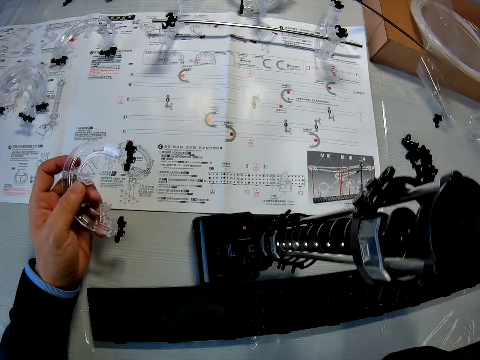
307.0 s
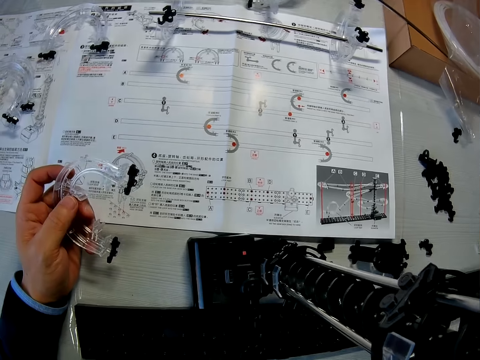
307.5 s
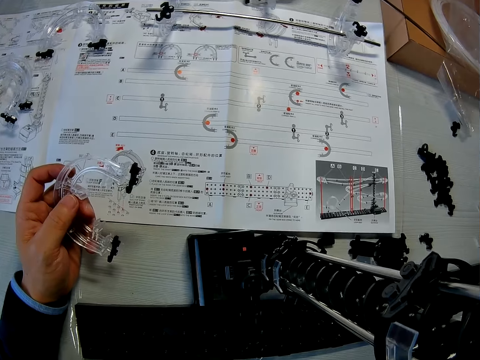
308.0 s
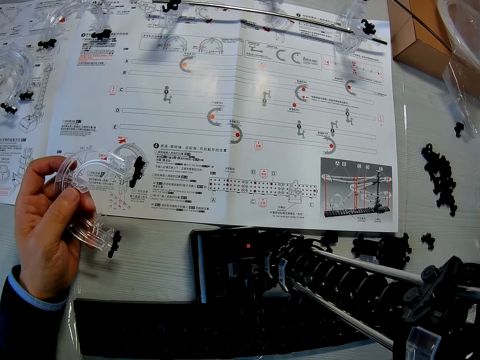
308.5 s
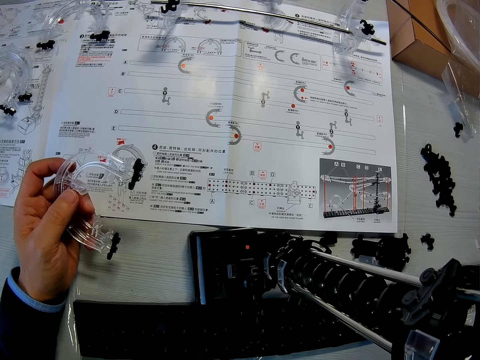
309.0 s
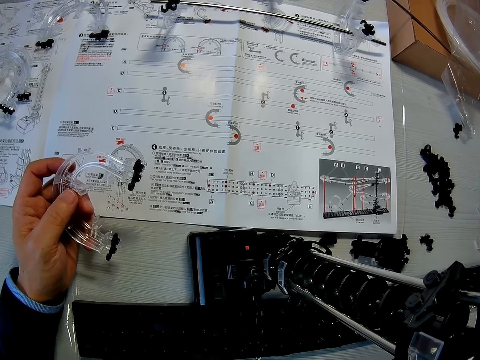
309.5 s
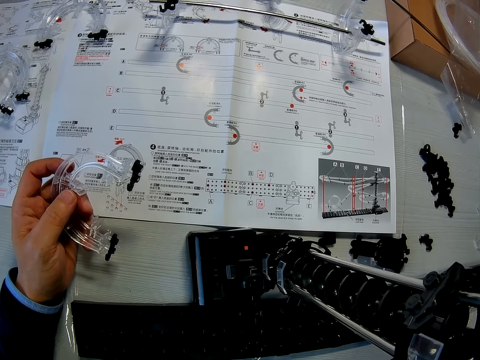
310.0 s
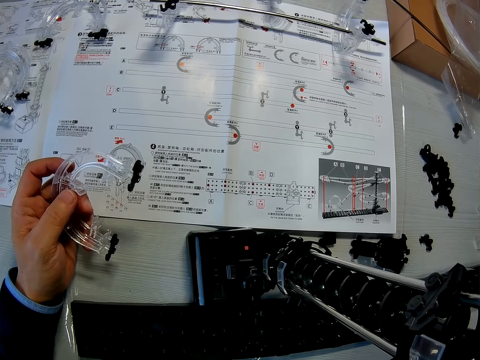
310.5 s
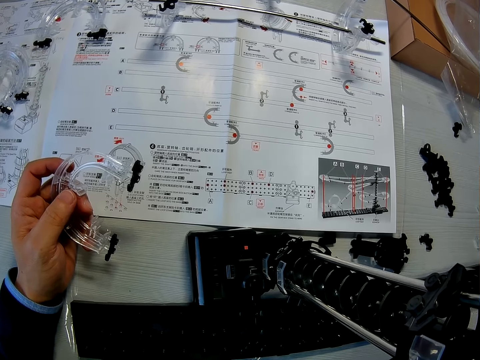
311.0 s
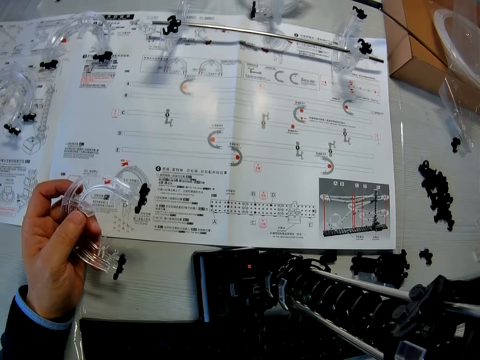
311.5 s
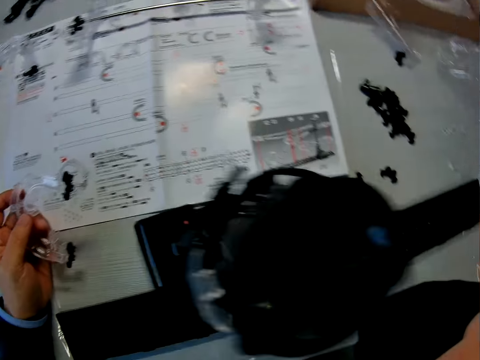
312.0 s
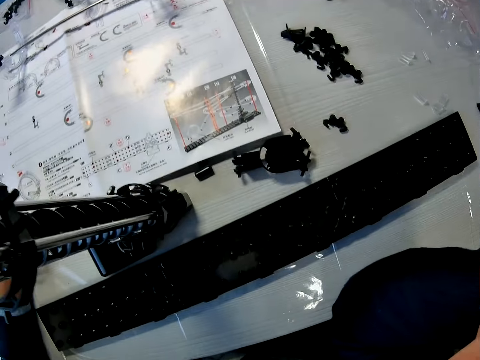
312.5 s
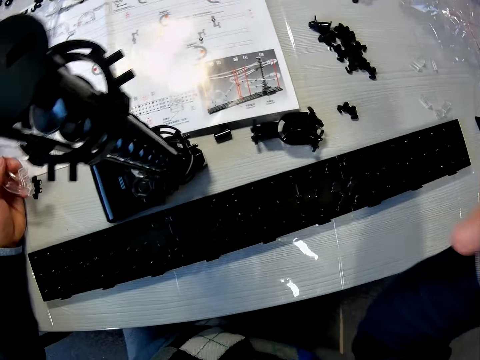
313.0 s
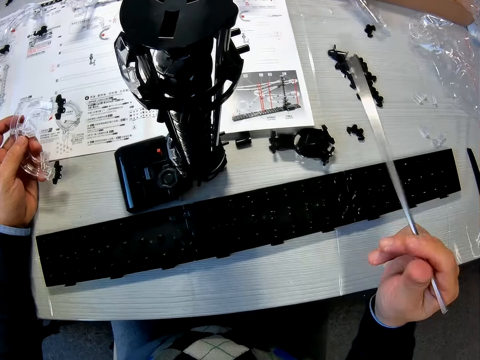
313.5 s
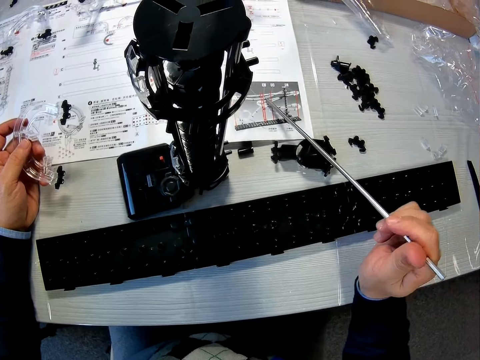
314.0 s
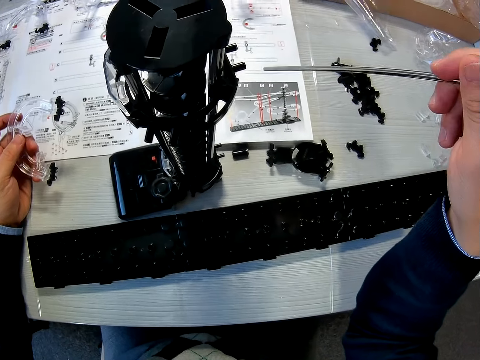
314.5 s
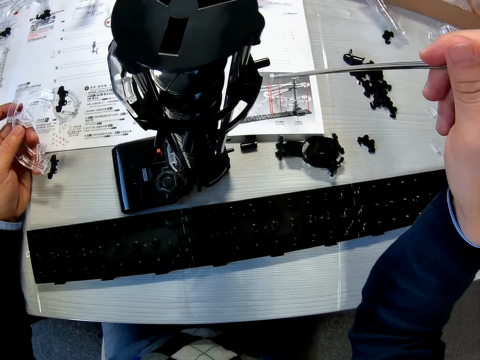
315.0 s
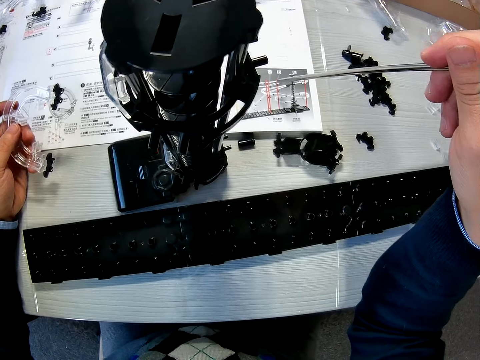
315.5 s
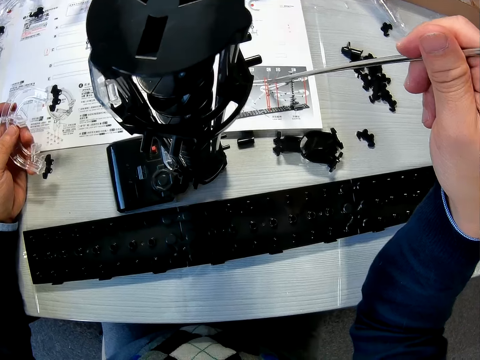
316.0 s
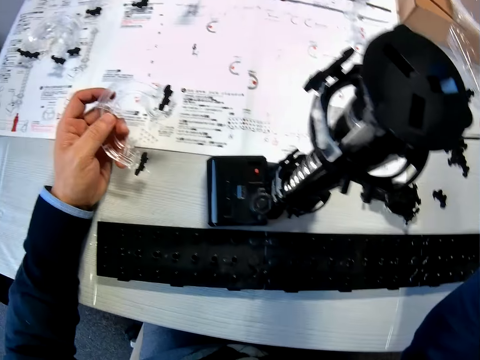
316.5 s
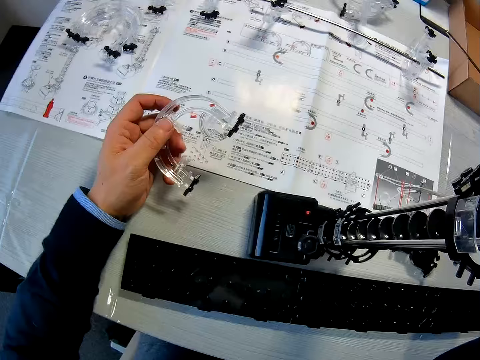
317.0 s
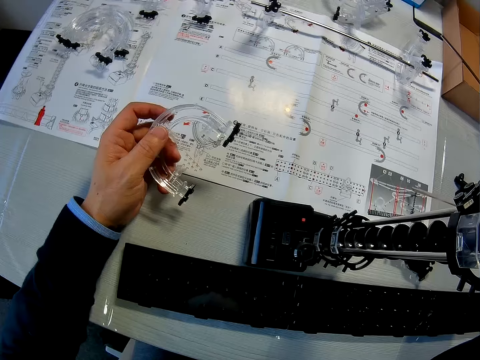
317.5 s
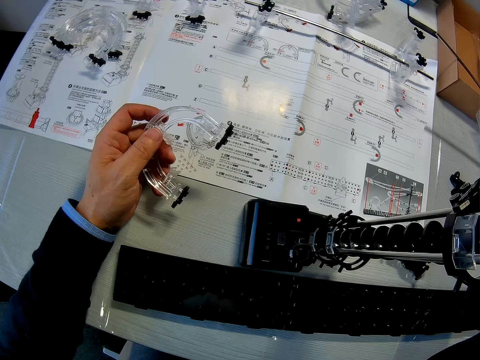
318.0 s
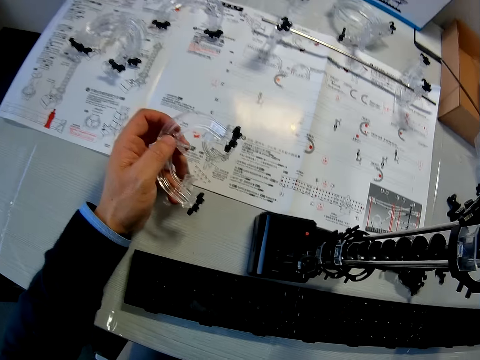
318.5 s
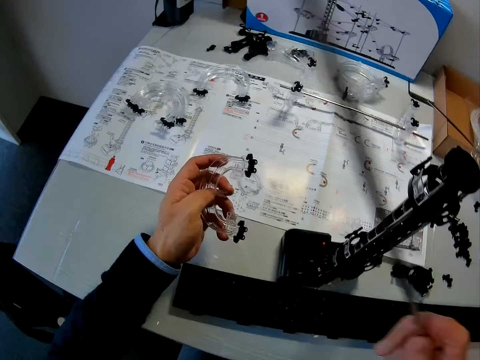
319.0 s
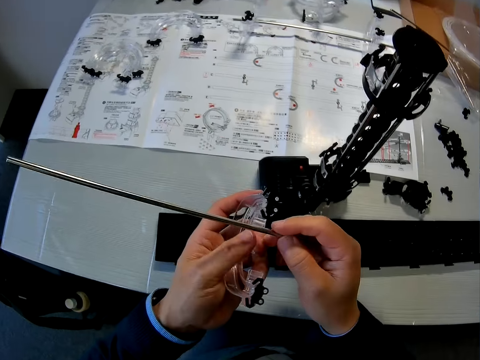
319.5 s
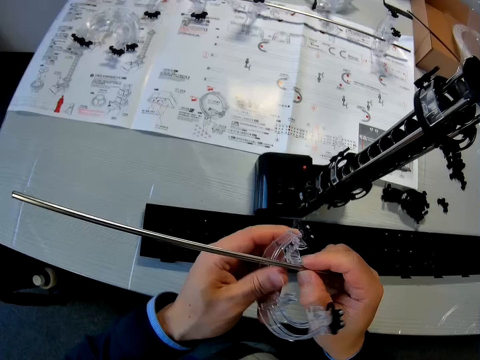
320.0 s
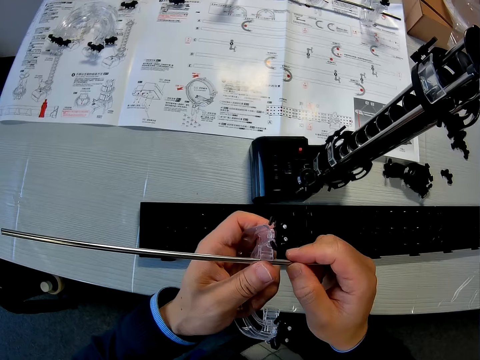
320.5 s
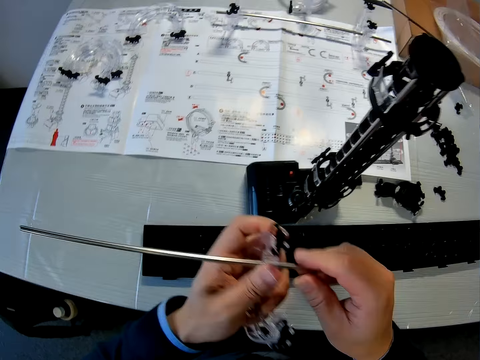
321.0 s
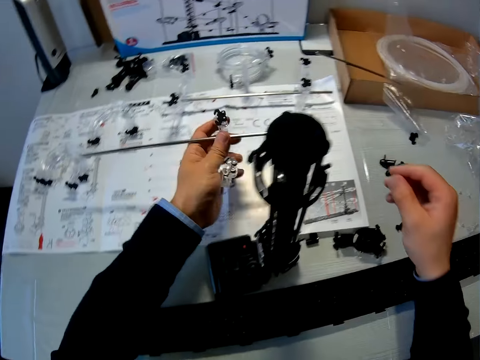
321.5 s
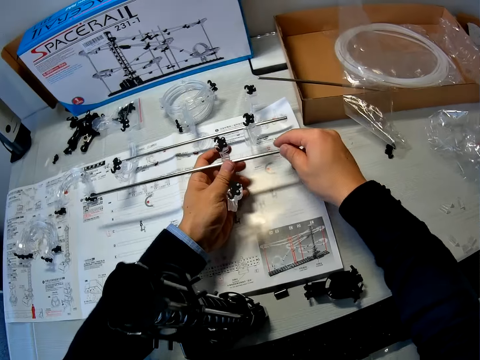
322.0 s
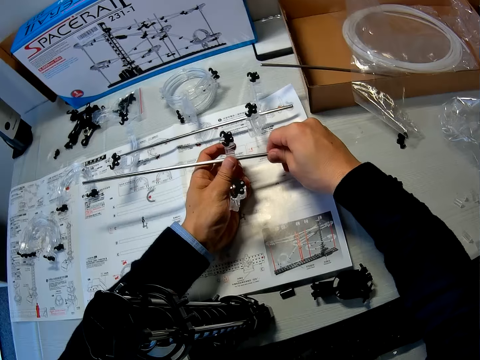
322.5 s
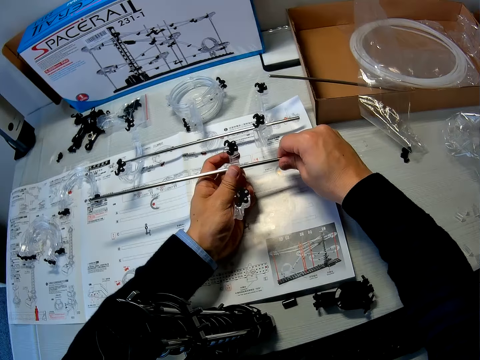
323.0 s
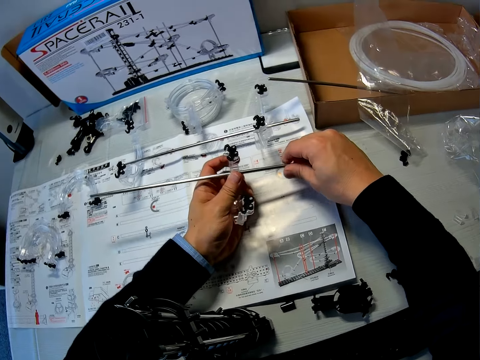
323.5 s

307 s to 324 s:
The camera wearer looks at the manual. He looks at the space rail. He puts the space rail piece on the manual. He points the shaft to the instruction manual on the table. He looks at the manual. He fits the shaft into the coupled corner part and rail stands. He lowers the coupled corner part, rail stands and shaft to the table. He touches the space rail piece. He adjusts the coupled corner part, rail stands and shaft with his right hand.

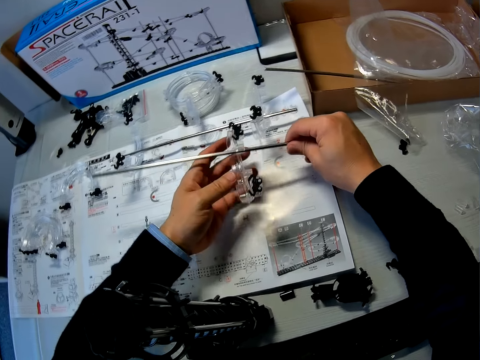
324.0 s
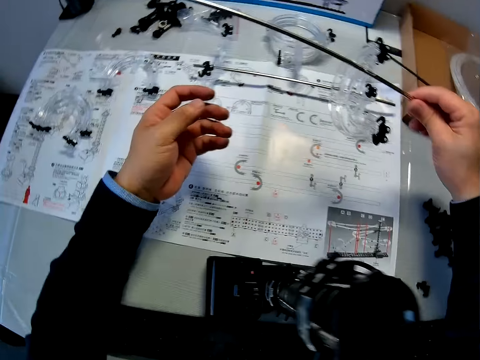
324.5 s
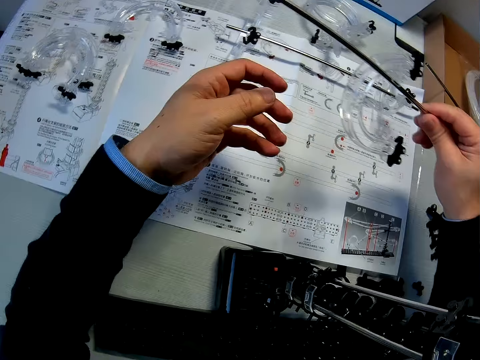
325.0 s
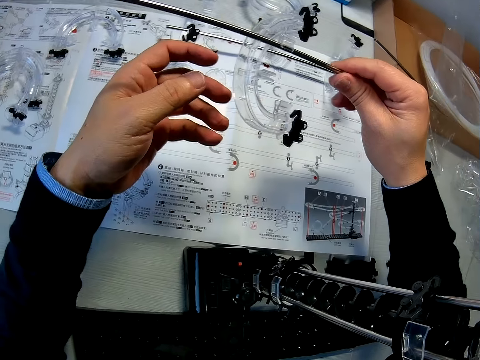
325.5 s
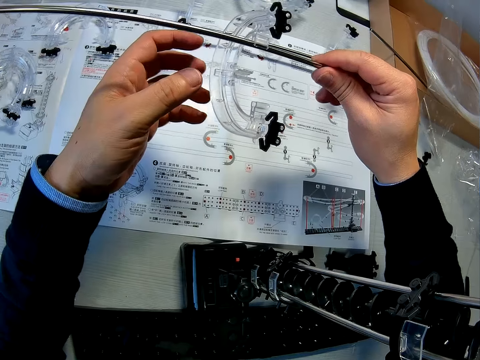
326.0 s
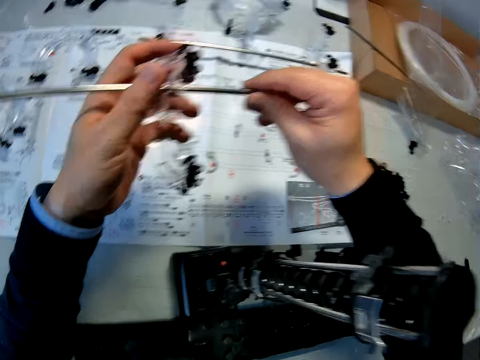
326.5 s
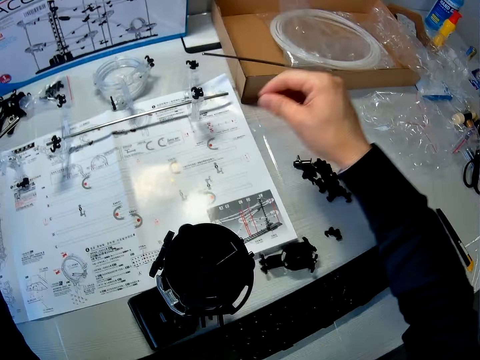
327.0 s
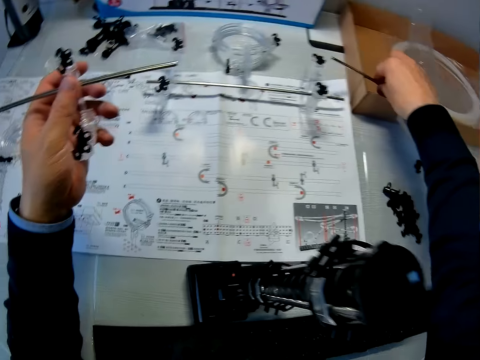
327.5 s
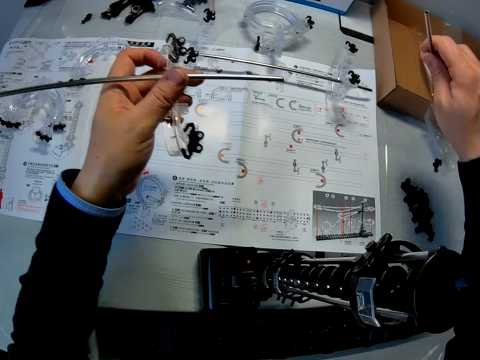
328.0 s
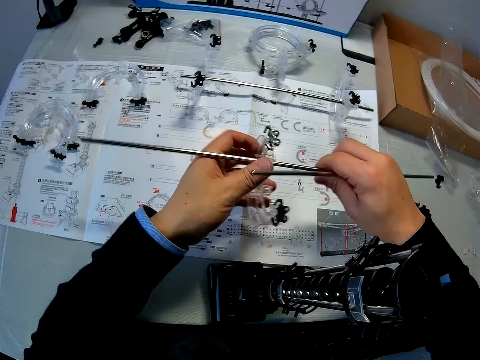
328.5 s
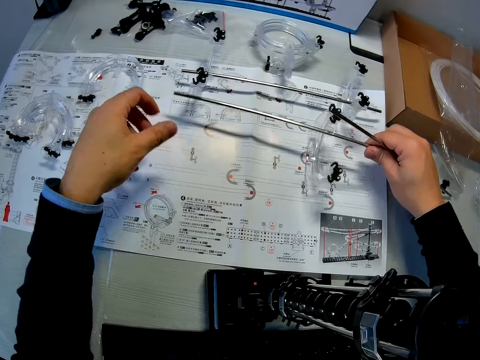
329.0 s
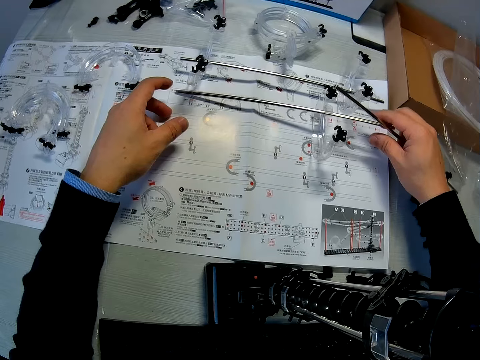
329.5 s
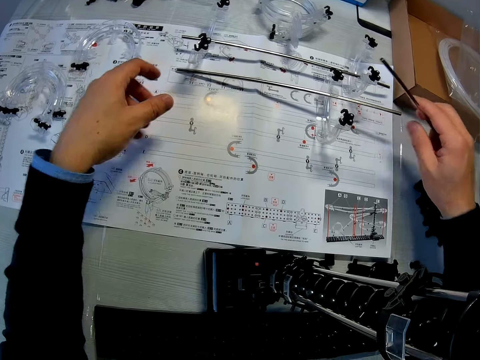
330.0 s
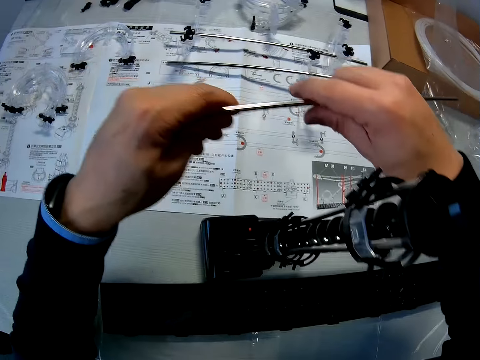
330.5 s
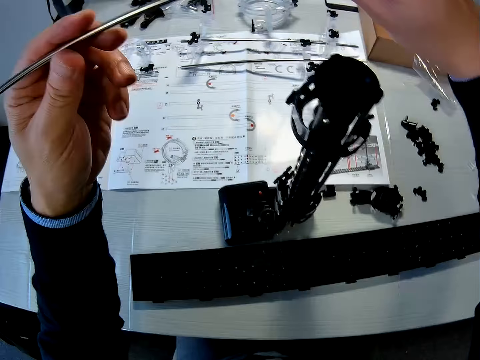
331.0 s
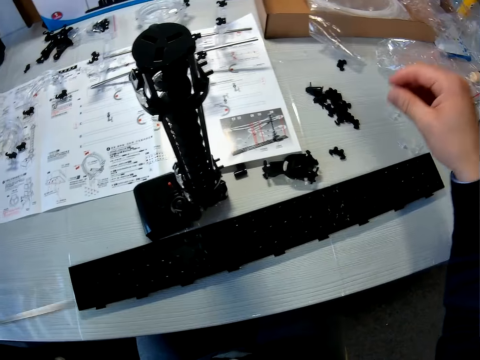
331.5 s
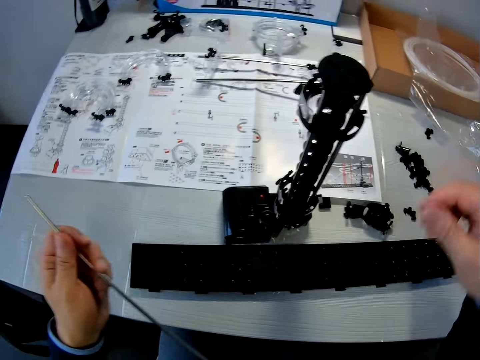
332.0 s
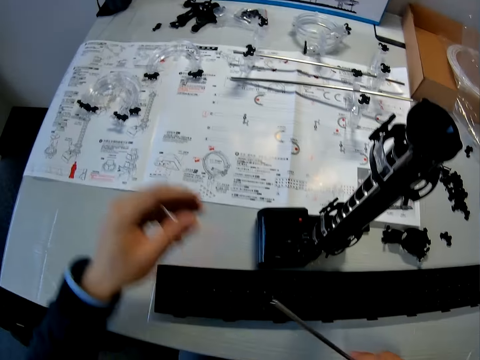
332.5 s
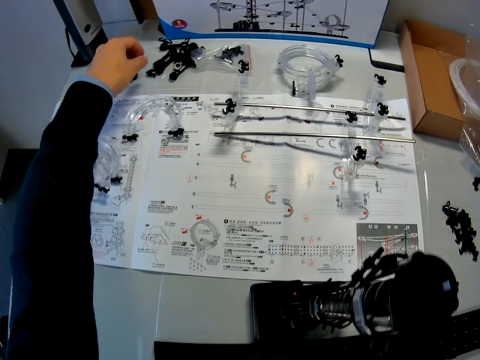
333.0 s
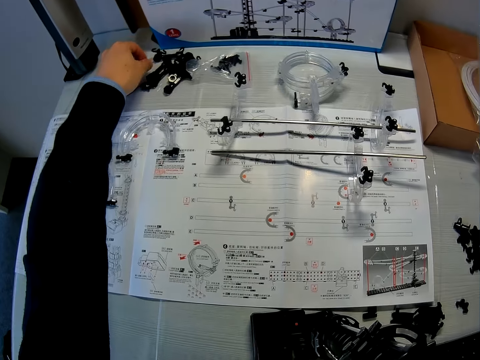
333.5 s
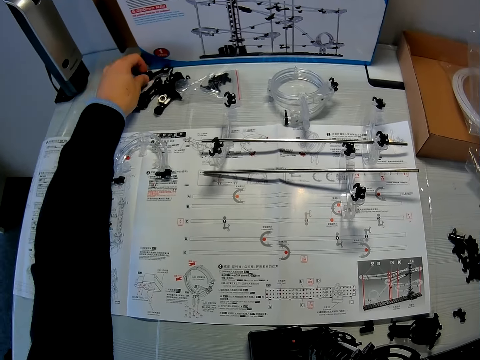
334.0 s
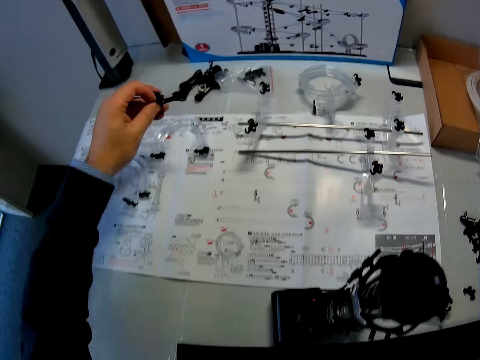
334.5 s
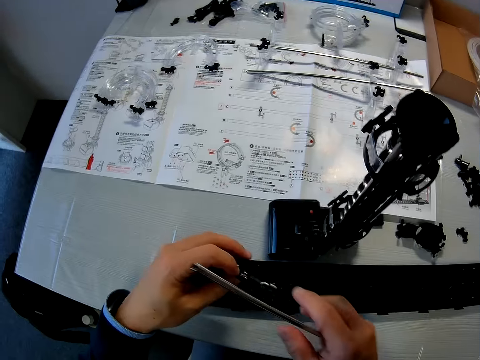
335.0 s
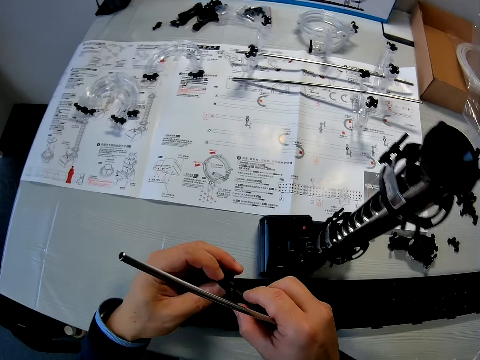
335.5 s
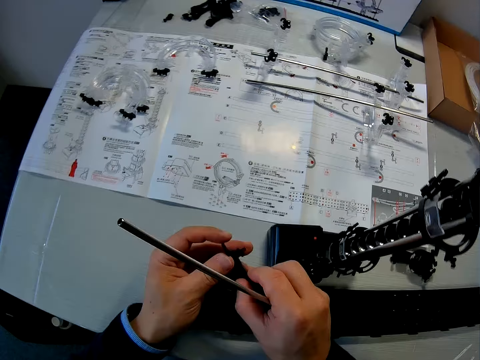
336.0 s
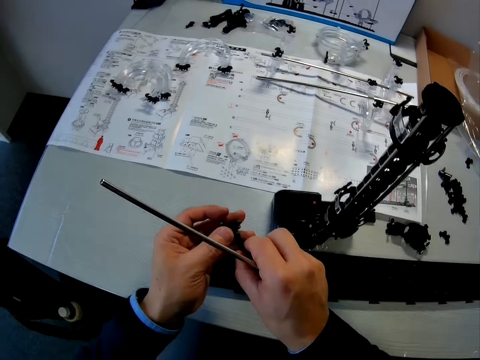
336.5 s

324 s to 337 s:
The camera wearer passes the space rail piece to the right hand. He lifts up the coupled corner part, rail stands and shaft from the table. He looks at the space rail piece. He passes the space rail piece to the left hand. He picks up a shaft from the brown box. He transfers the coupled corner part, rail stands and shaft from his left hand to his right hand. He drops the coupled corner part, rail stands and shaft on the table. He passes the space rail piece to the left hand. He holds the shaft in his hands. He passes the space rail to the right hand. He picks up coupled marble roller coaster pieces from the table. He touches the space rail piece. He checks the coupled marble roller coaster pieces.
